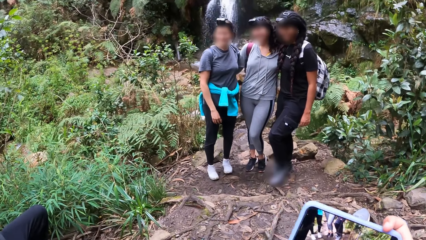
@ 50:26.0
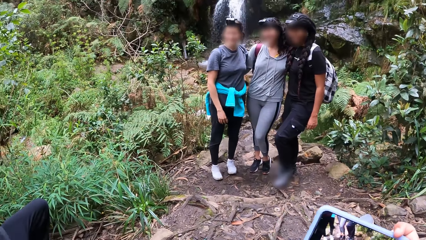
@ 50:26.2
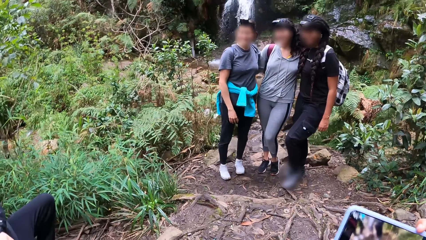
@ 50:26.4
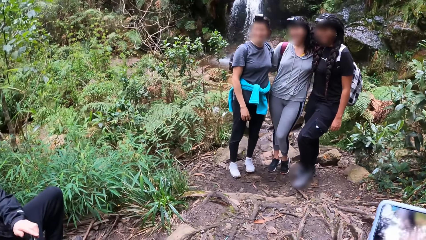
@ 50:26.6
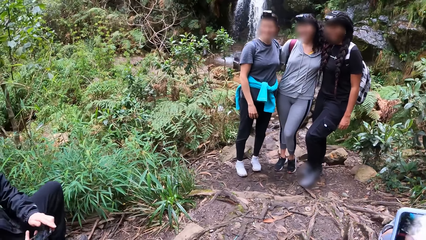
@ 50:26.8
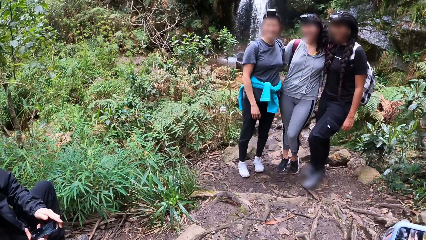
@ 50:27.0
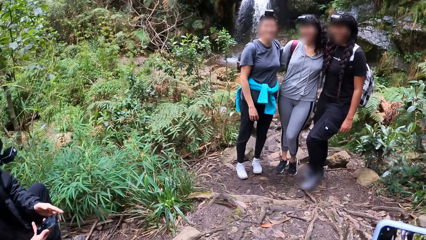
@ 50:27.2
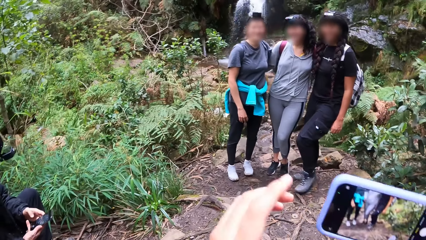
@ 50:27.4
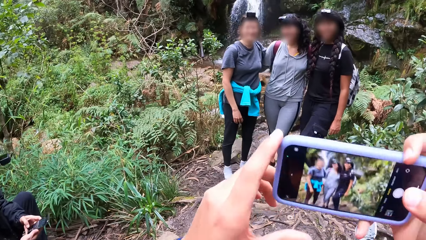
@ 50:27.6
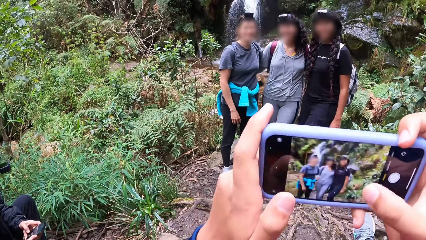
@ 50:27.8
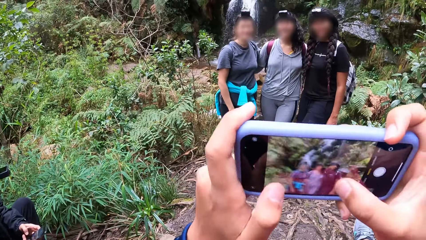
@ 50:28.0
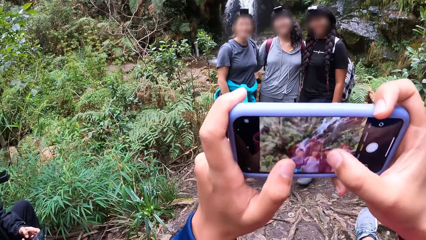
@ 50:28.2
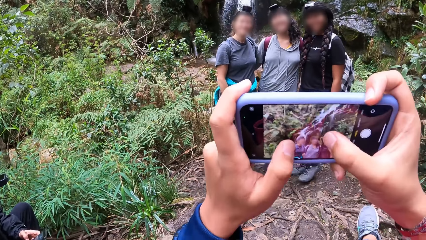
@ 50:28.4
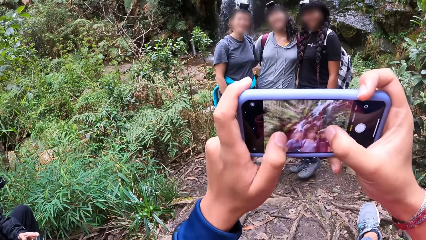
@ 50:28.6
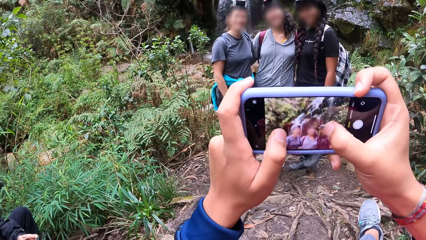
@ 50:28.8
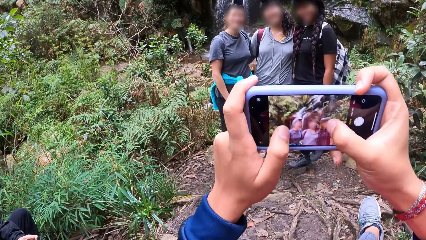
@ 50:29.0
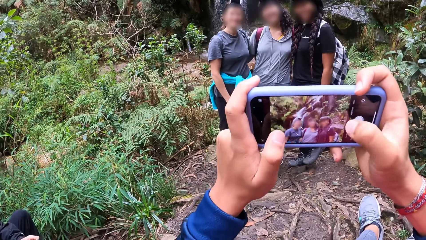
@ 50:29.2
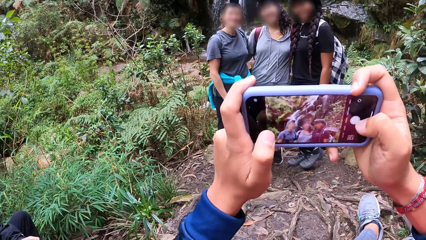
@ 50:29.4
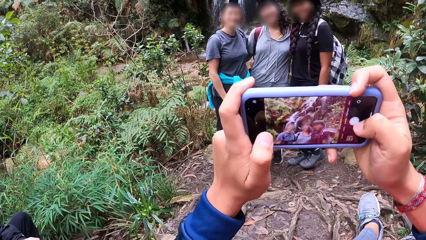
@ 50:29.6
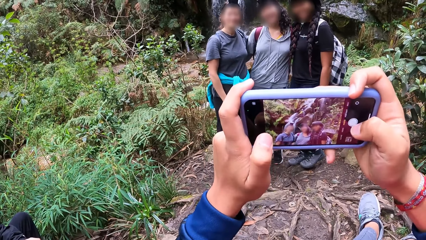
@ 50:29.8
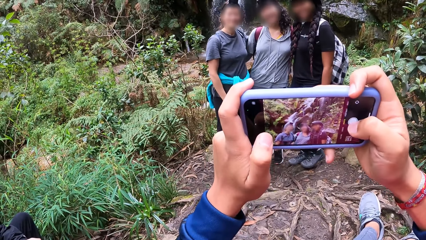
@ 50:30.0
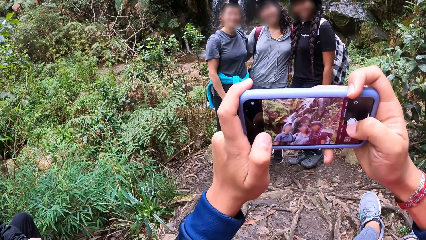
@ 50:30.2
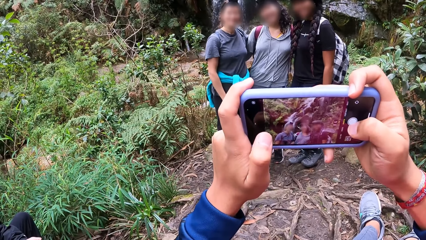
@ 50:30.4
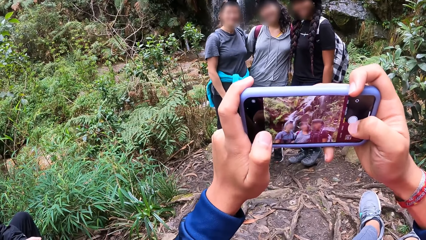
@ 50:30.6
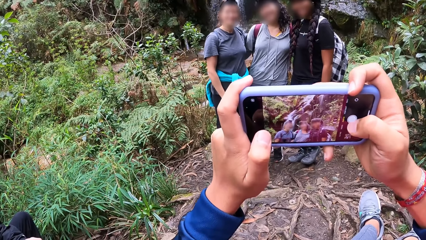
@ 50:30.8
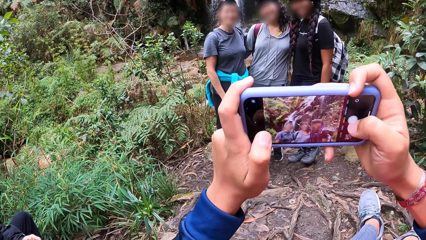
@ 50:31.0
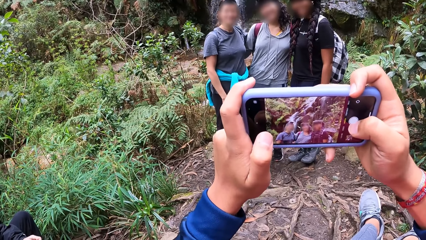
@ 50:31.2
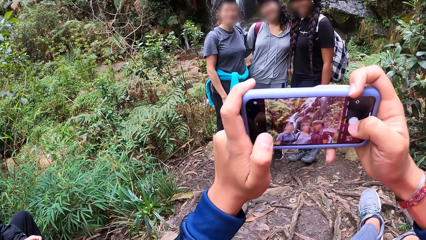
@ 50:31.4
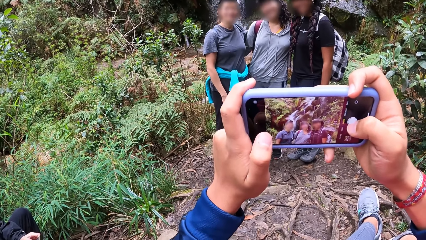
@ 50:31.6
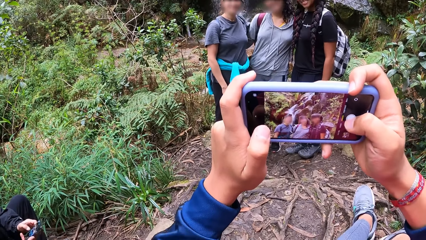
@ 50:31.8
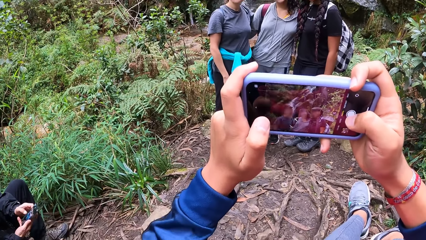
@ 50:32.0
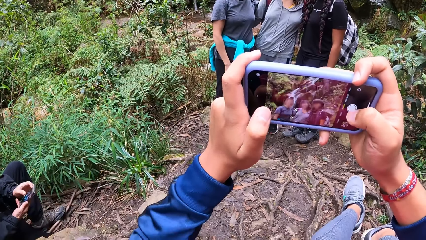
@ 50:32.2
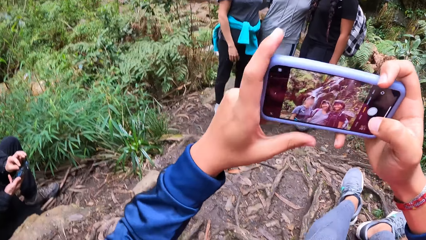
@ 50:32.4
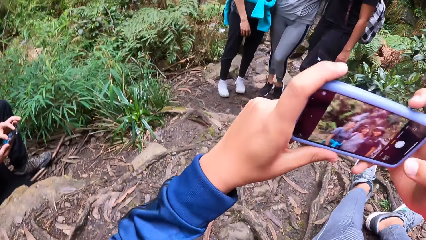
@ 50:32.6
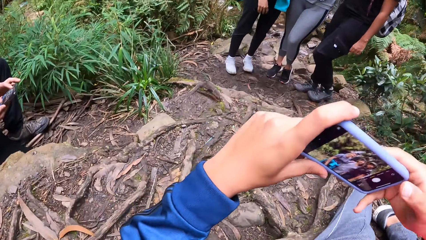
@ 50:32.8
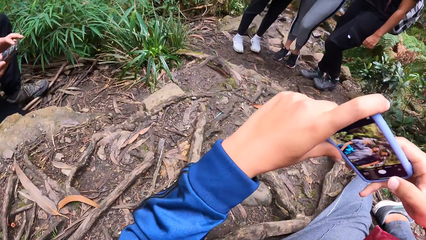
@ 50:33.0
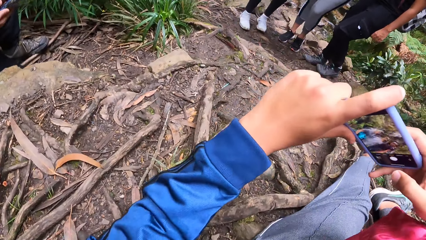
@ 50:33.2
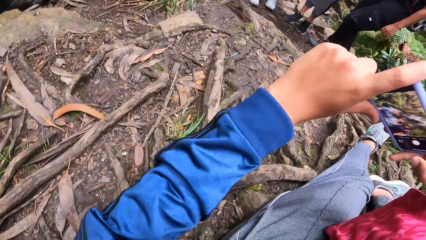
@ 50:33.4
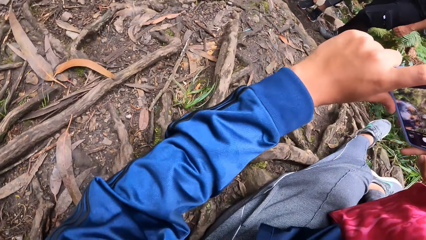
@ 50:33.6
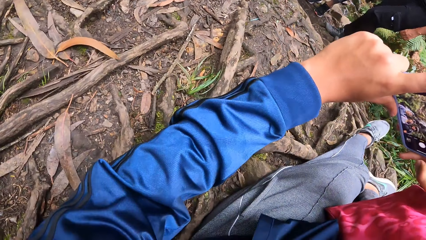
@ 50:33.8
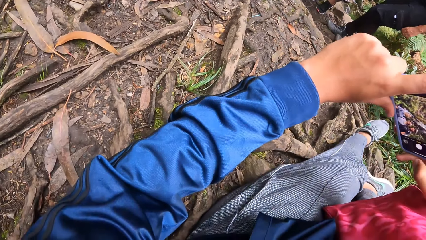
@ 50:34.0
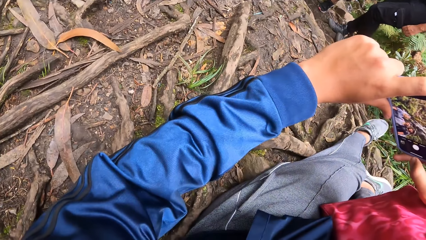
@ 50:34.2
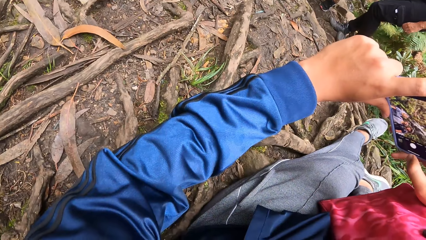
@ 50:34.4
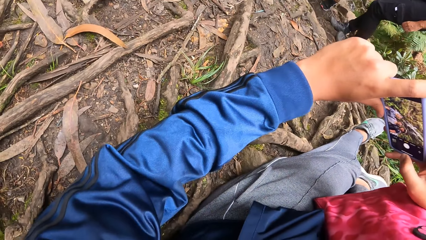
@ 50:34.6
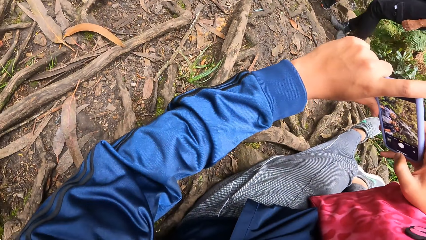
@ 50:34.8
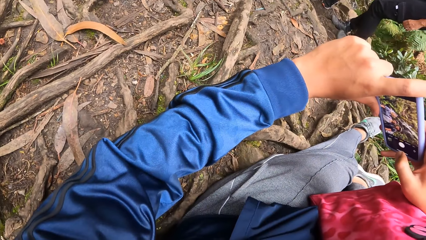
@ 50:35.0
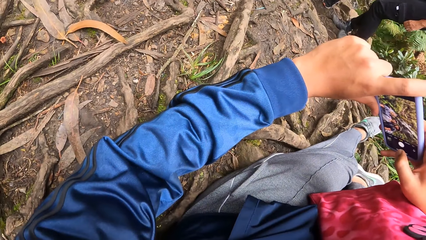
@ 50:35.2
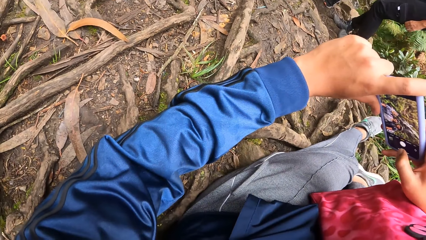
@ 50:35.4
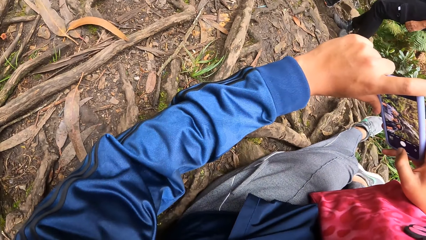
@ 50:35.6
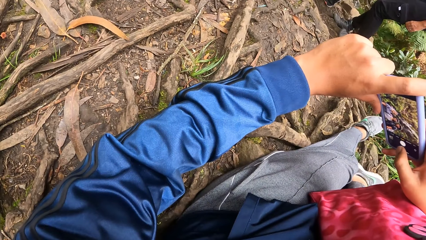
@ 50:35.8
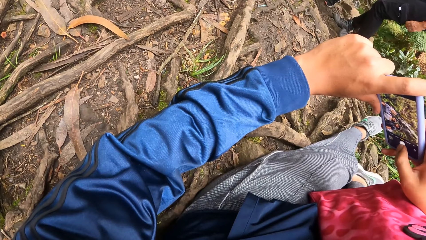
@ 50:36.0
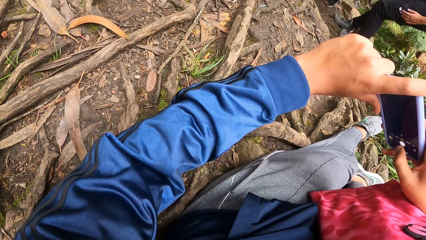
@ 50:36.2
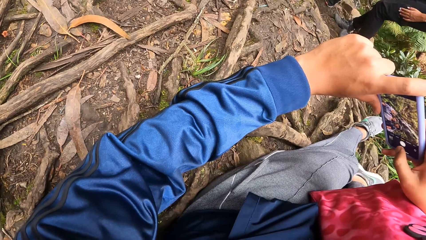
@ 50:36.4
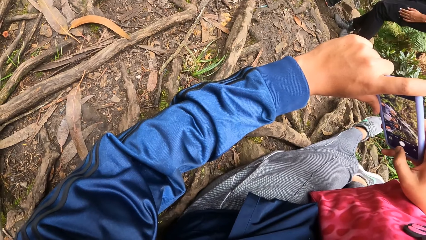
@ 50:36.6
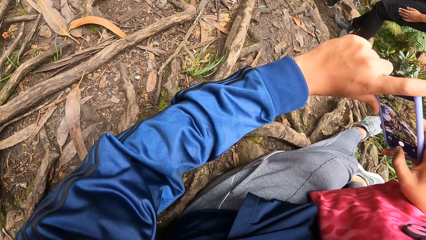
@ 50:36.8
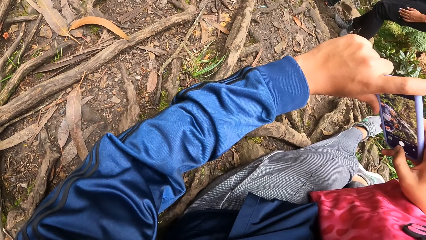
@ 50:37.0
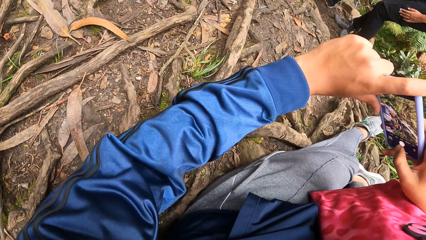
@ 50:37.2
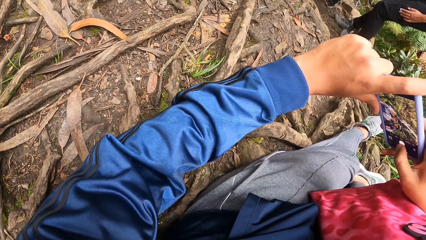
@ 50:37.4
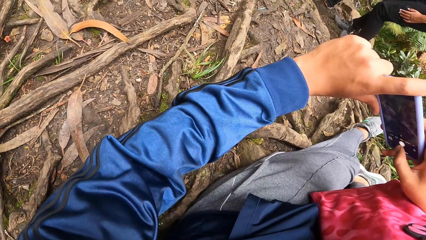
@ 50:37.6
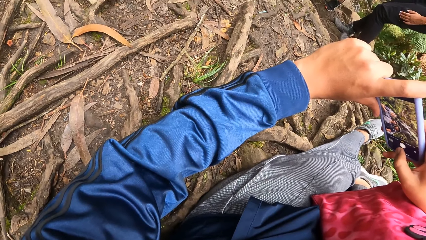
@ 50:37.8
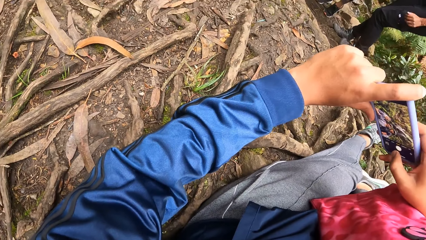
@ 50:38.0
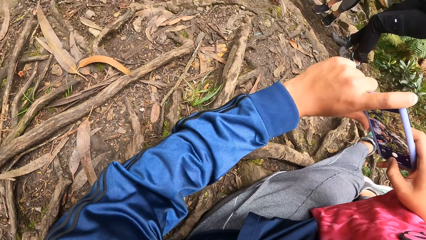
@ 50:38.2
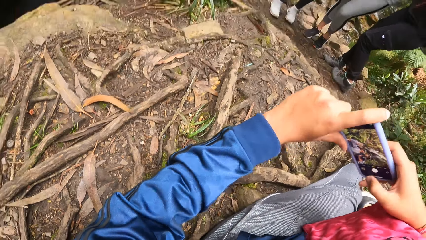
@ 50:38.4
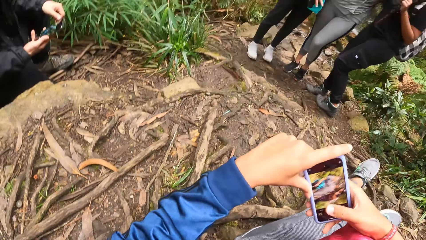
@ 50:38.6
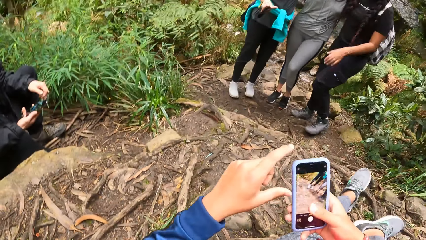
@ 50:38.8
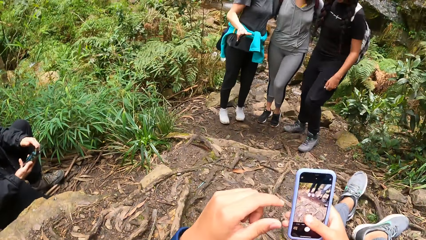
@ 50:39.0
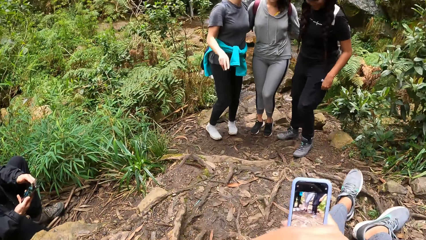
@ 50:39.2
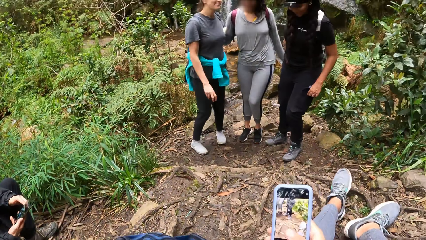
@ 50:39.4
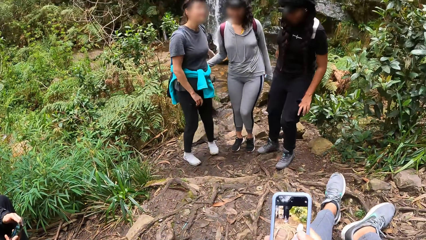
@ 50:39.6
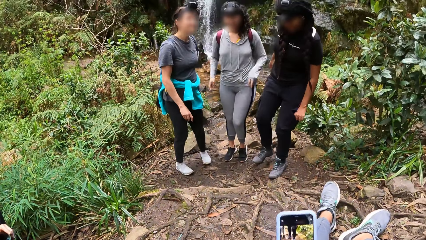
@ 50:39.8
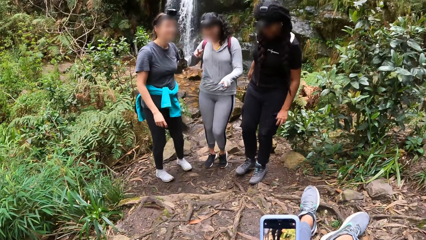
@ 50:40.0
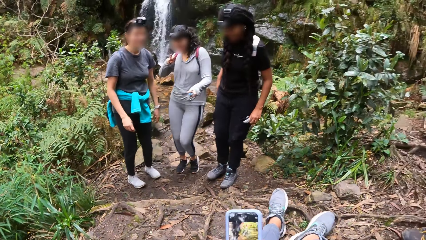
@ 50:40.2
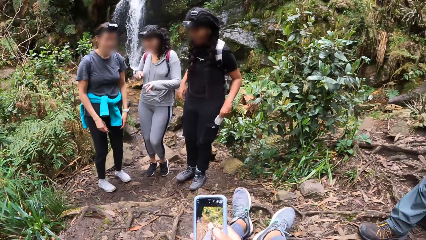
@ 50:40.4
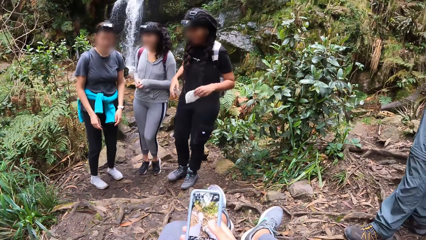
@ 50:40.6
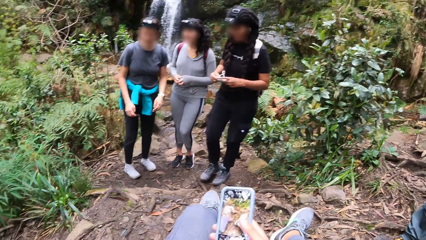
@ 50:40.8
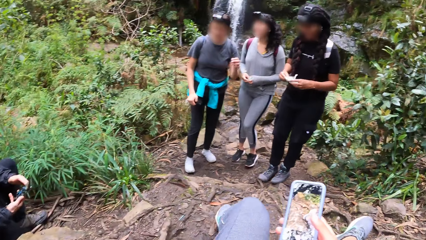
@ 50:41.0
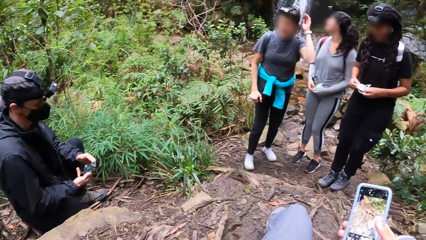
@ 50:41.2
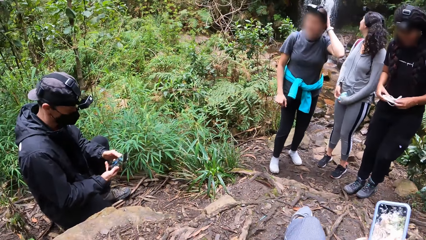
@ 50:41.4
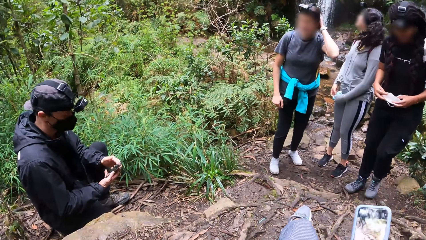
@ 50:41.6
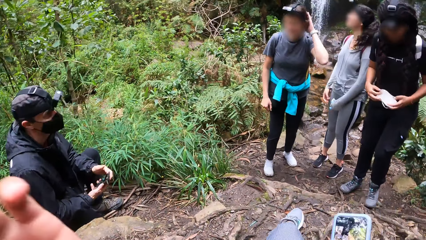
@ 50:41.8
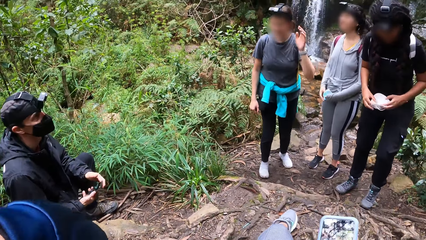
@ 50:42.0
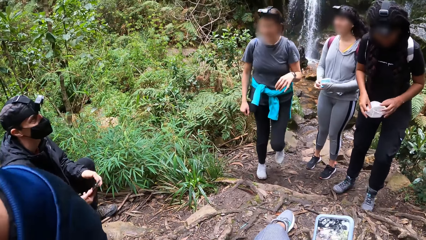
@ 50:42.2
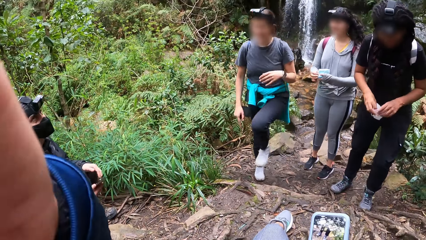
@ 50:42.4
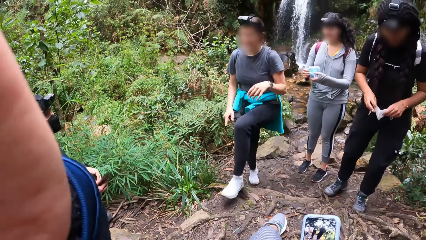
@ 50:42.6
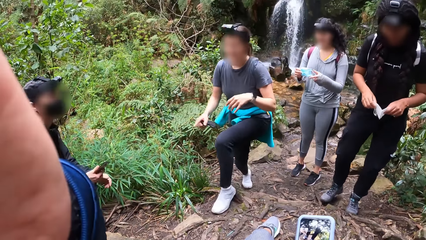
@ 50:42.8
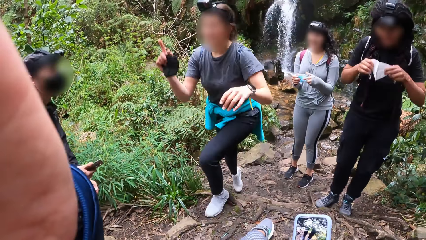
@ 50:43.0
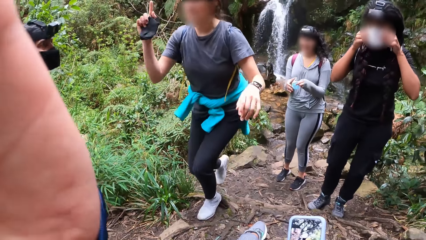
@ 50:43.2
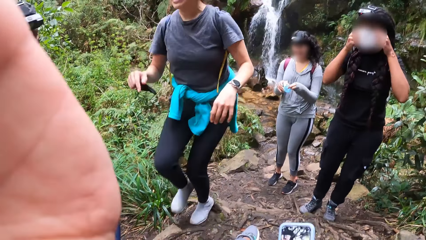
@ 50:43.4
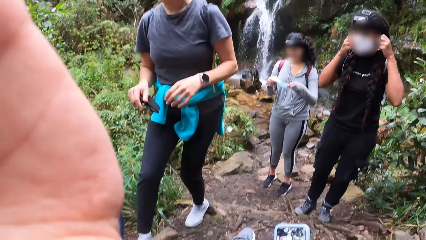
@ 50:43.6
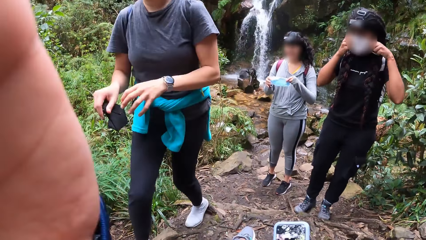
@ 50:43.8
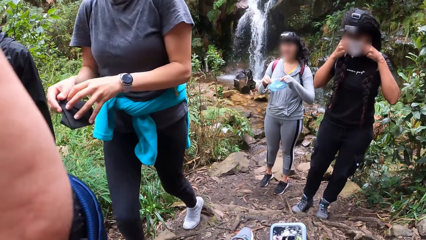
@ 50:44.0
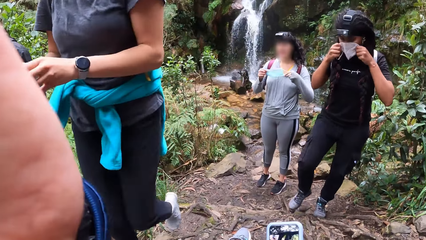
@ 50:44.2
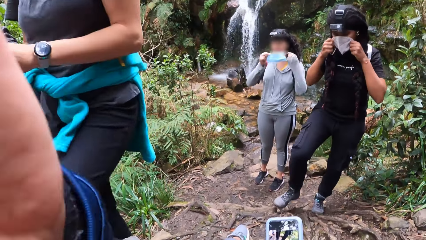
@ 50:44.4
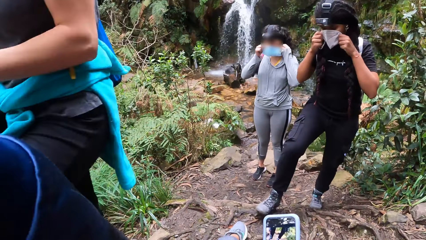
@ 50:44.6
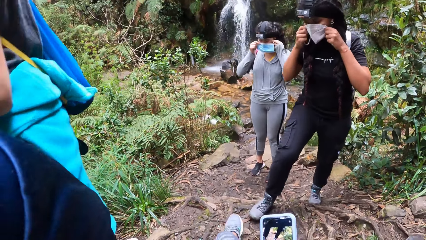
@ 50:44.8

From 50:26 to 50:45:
The camera wearer takes a photo with a phone. The man operates the phone in his hands. The camera wearer places his left hand on the phone. The man operates the phone in his hands. A woman moves hands. Another woman removes a face mask from her pocket. The camera wearer raises his left hand to his face. Another woman steps forward. The woman with the face mask puts on her face mask. Another woman puts on her face mask.
